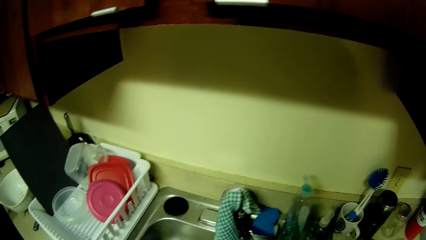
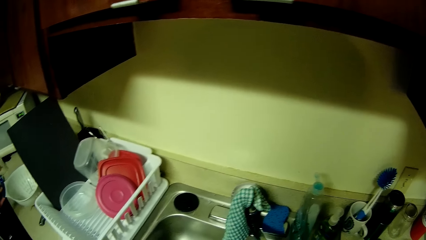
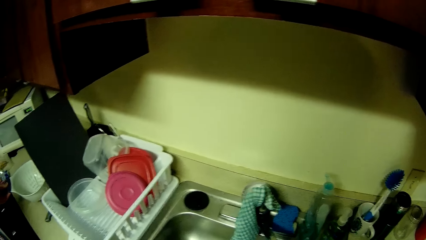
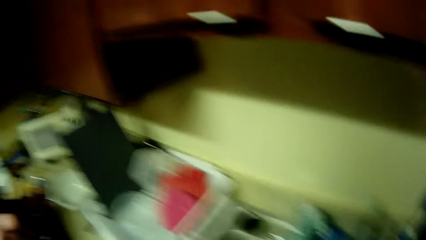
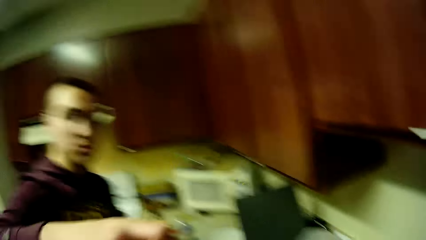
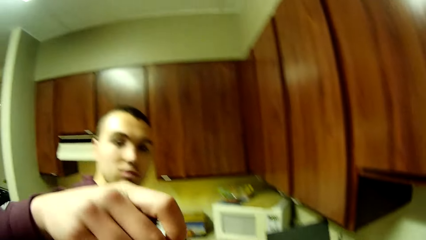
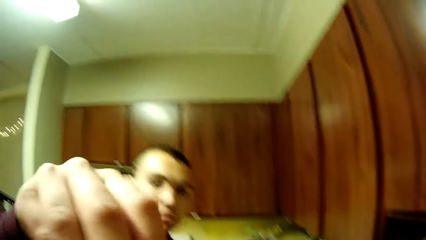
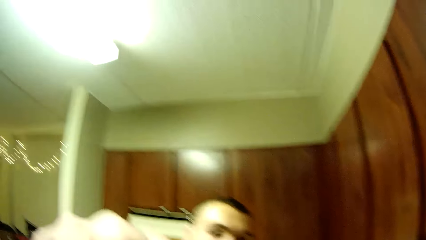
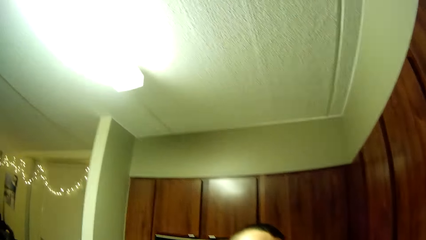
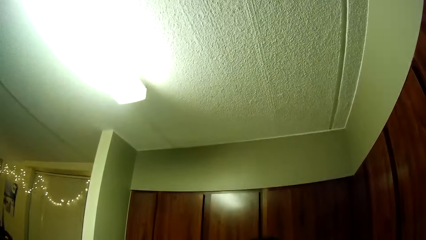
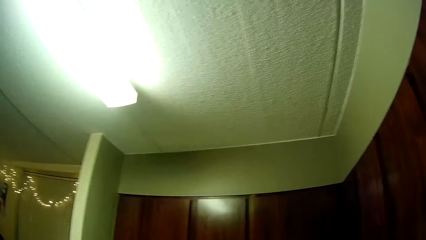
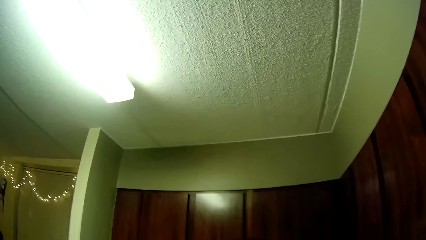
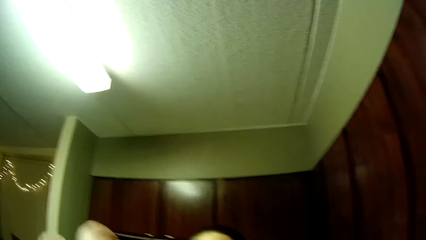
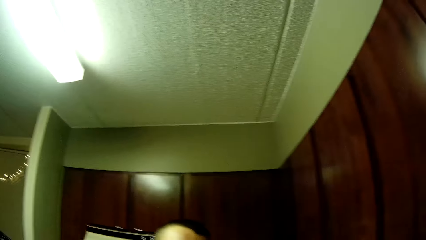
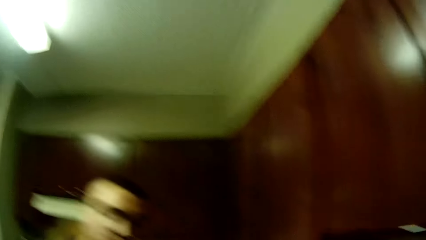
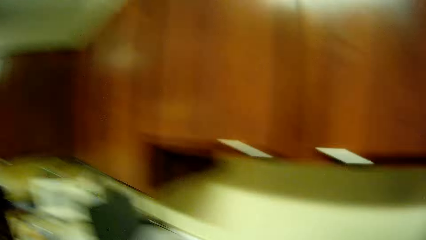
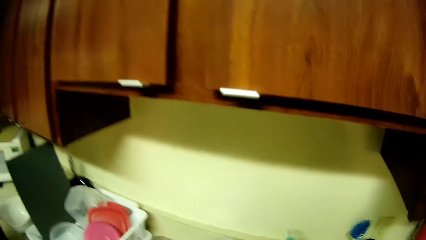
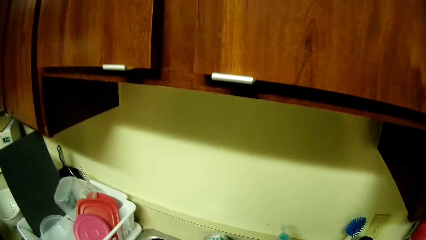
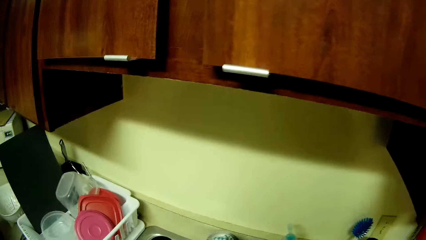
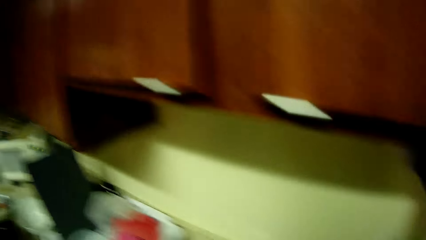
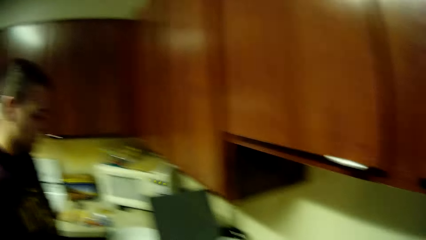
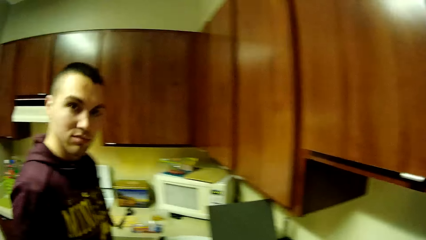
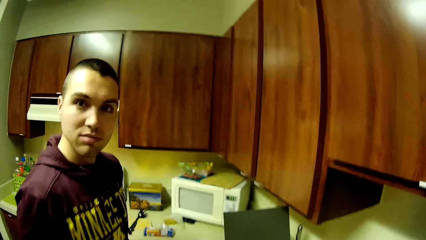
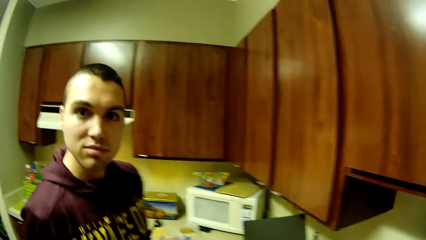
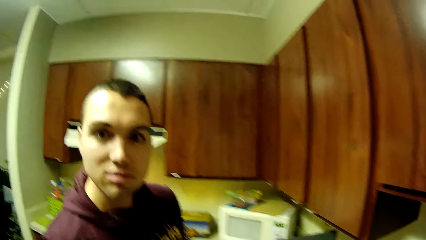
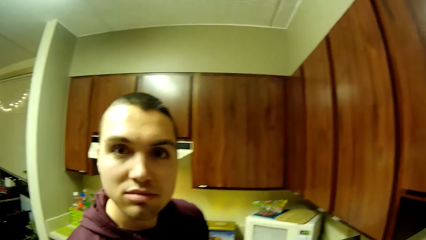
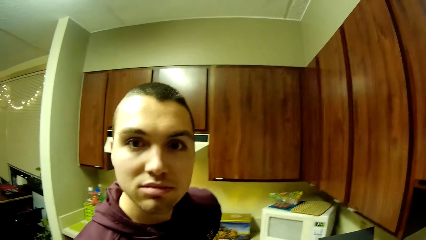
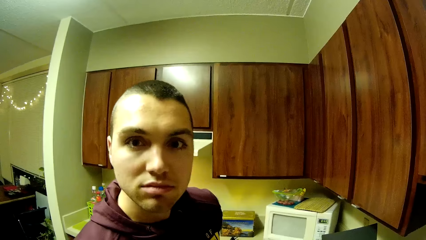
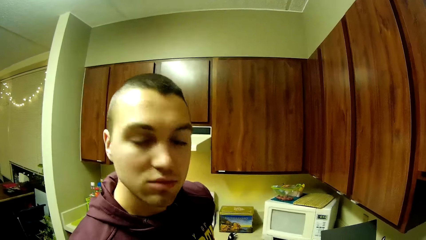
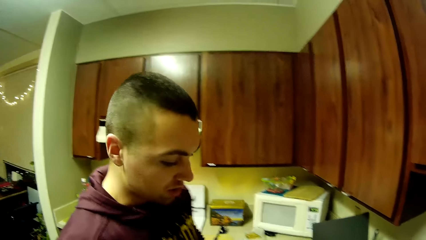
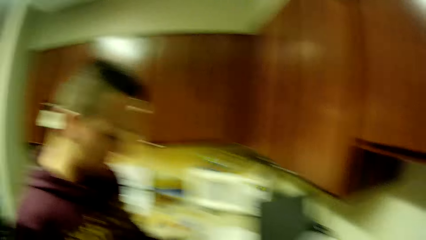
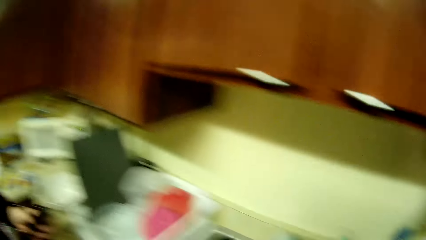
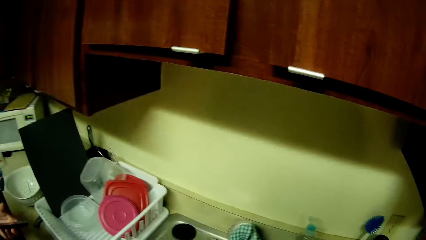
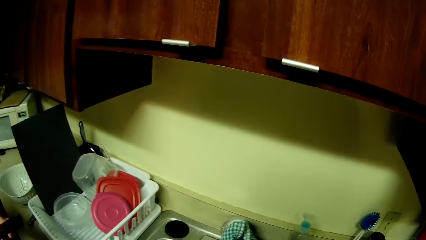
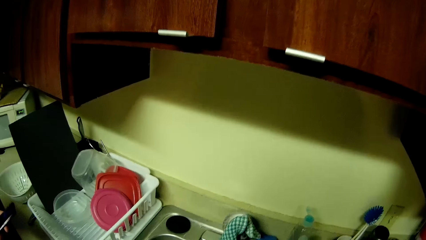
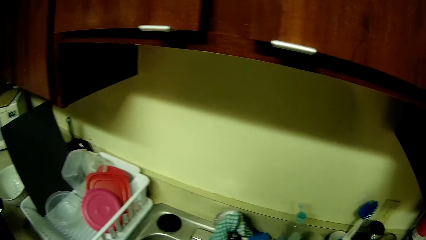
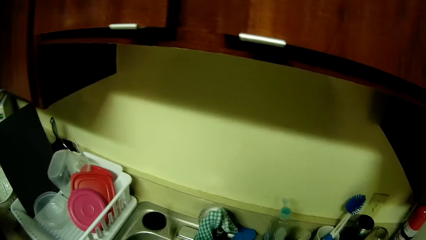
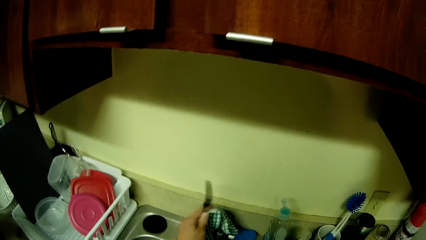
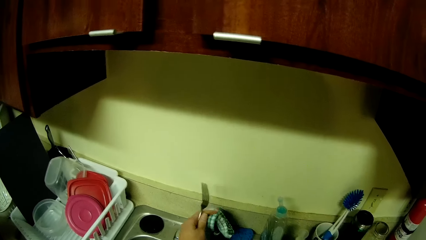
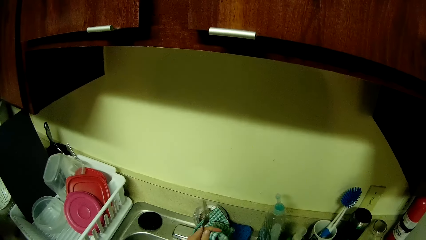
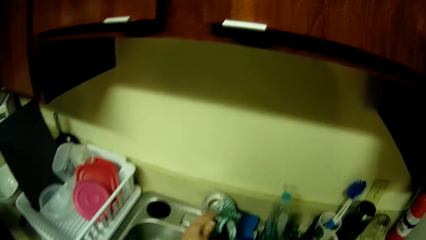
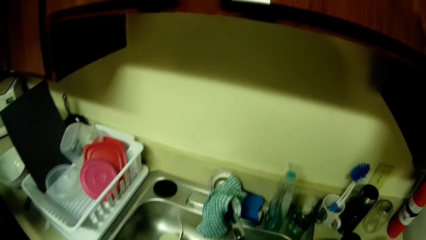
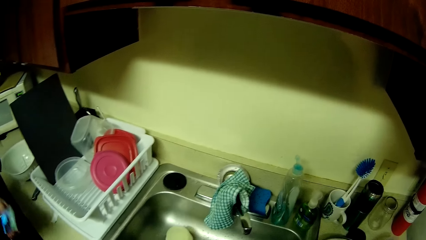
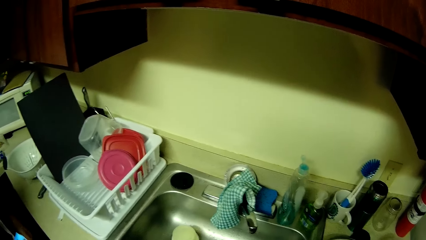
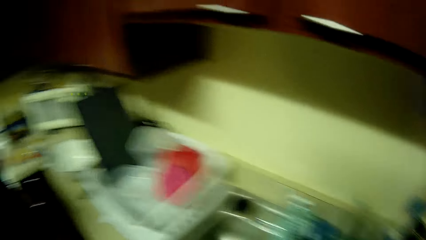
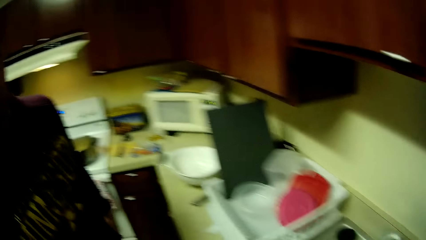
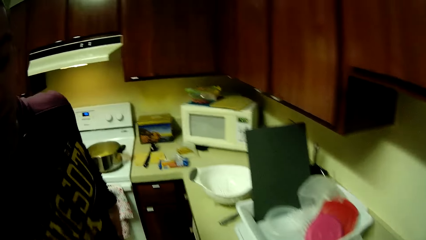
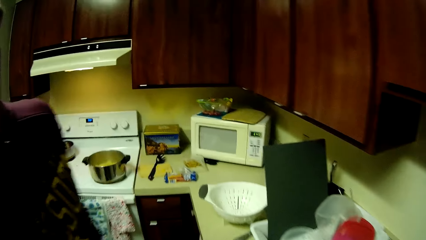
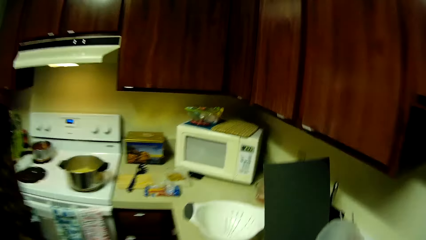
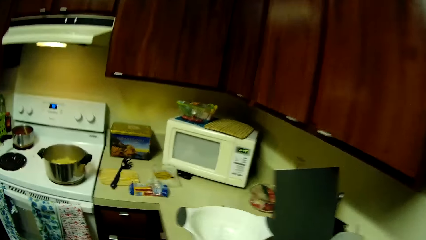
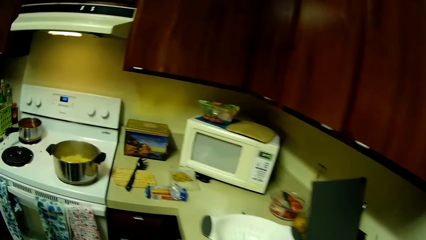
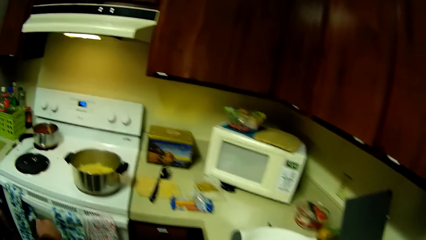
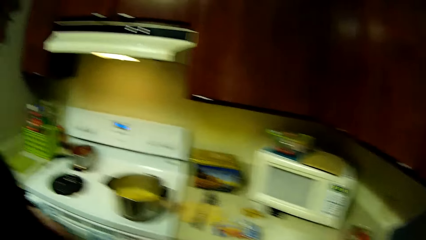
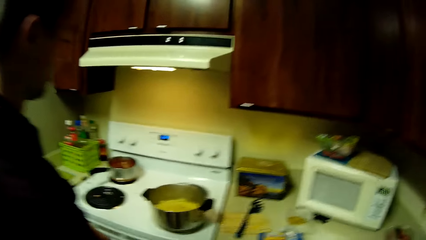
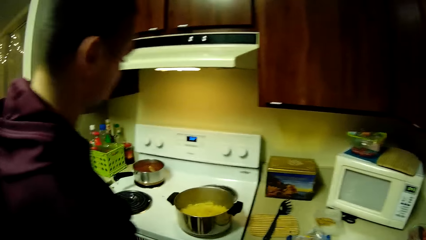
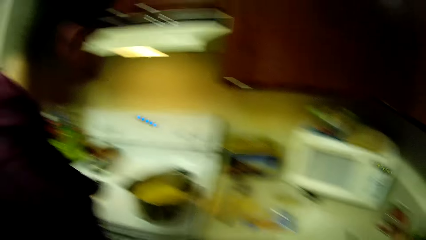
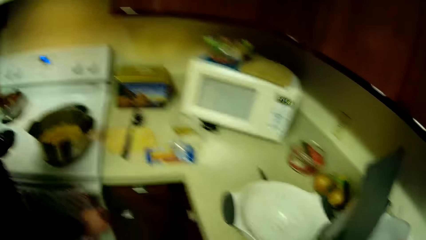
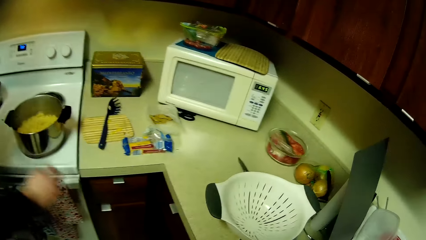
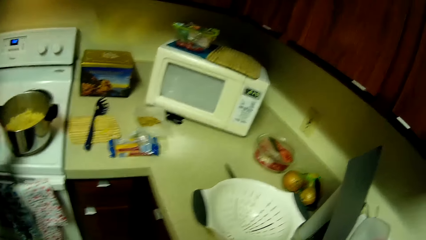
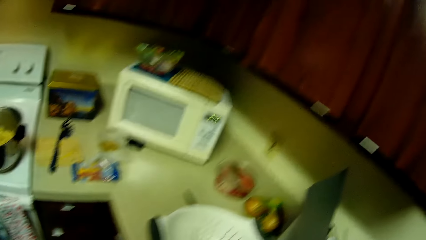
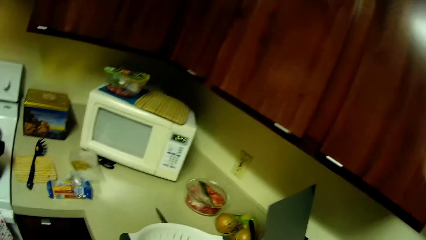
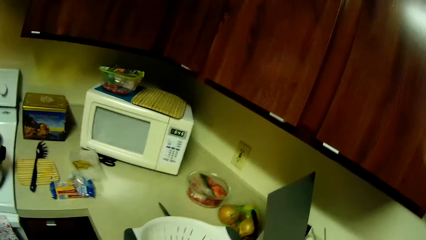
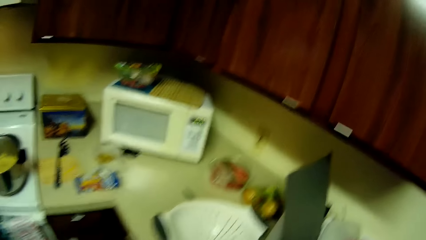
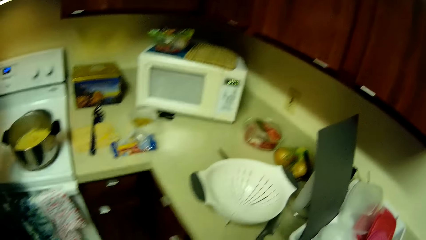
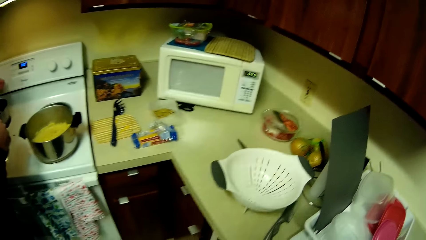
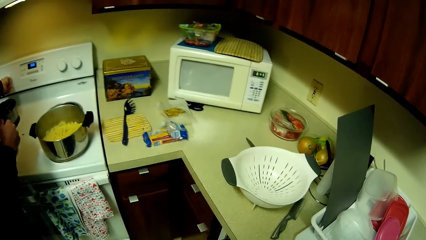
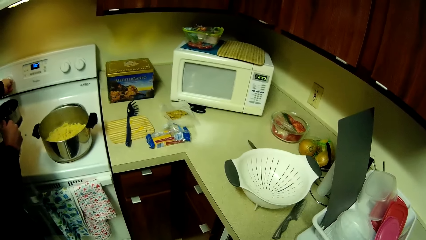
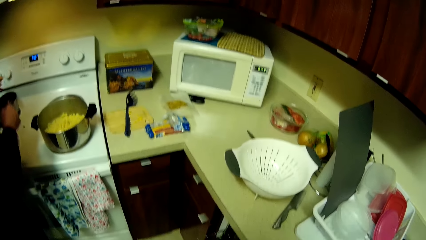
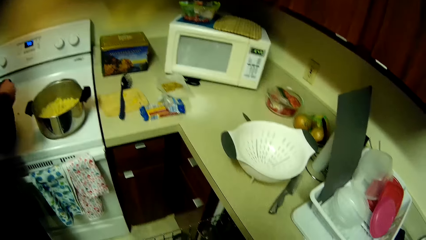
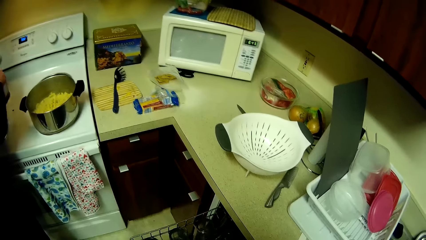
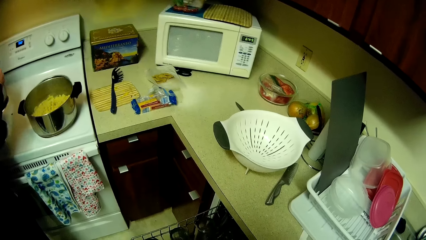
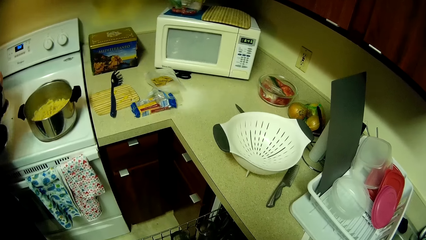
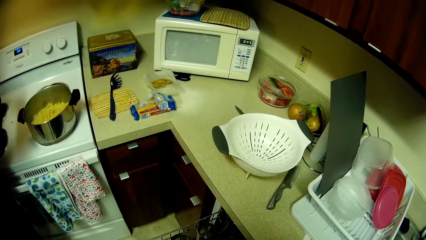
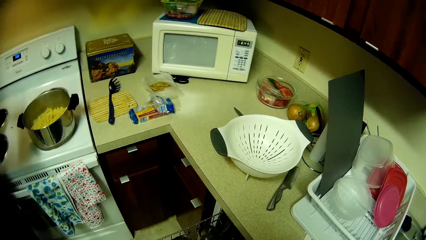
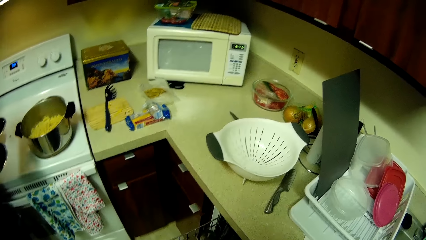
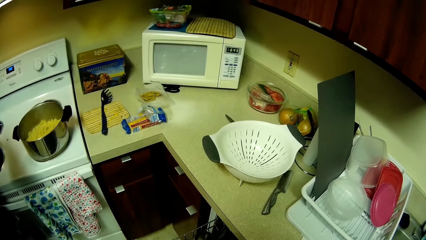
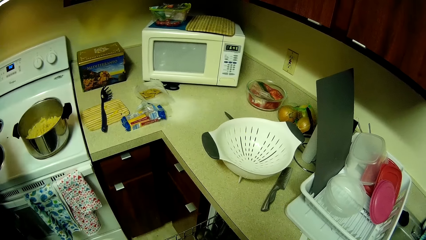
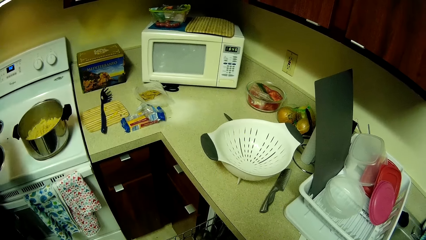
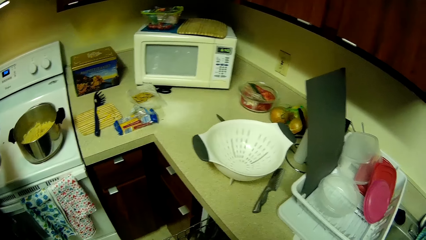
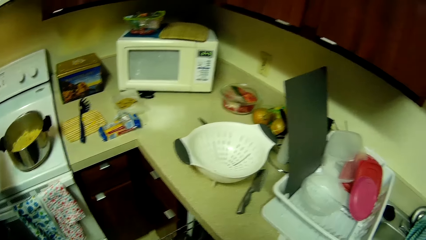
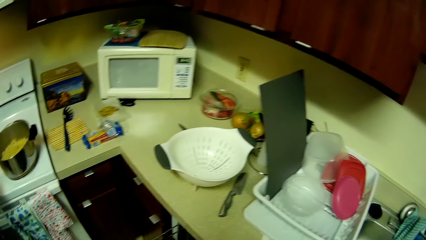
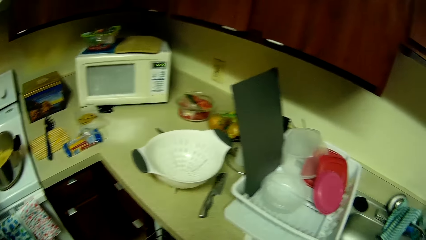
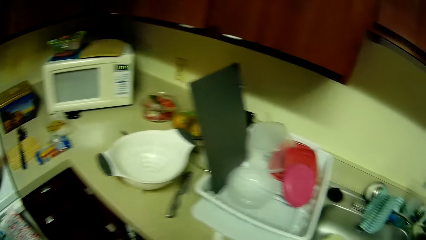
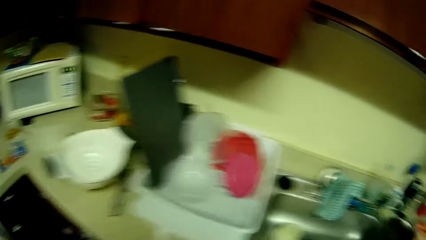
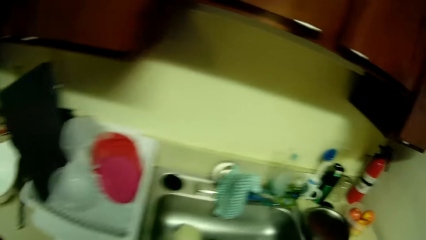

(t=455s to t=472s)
The camera wearer places the colander above the countertop and adjusts her hand above. A man feeds the camera wearer a biscuit. The man operates a mobile phone in his left hand. He holds a fork firmly and wipes the fork. The camera wearer turns off the tap with her right hand. The man puts the mobile phone inside his trouser pocket. He returns towards the electric cooker. He touches a towel on the handle of the oven of the cooker. He adjusts a switch on the cooker with his right hand. He moves a pot on the cooker with his hands.
